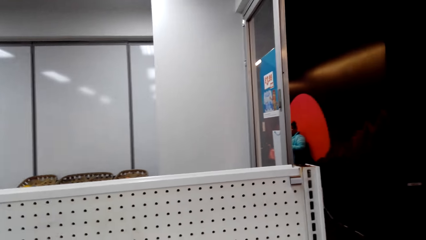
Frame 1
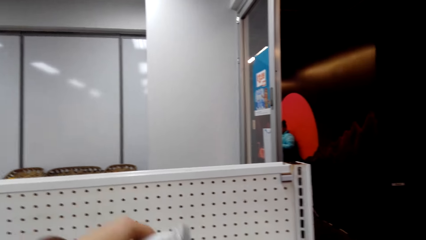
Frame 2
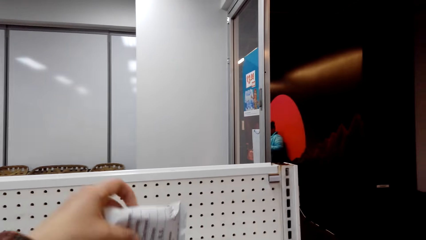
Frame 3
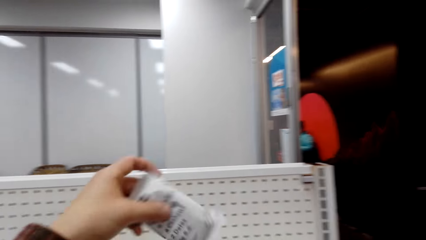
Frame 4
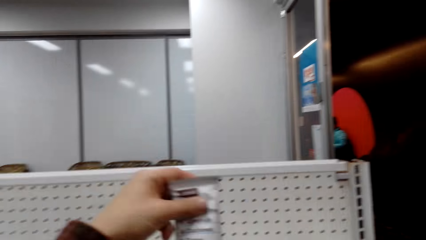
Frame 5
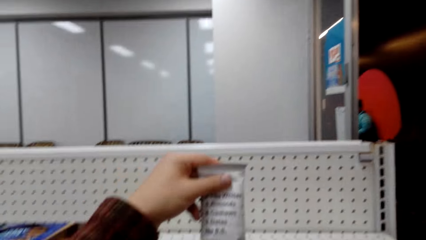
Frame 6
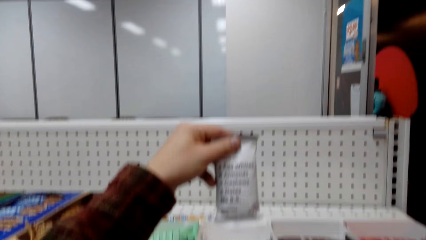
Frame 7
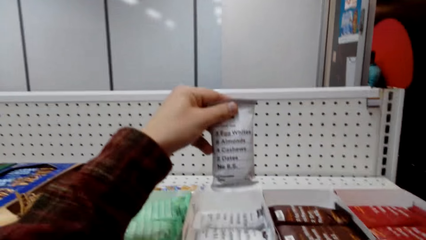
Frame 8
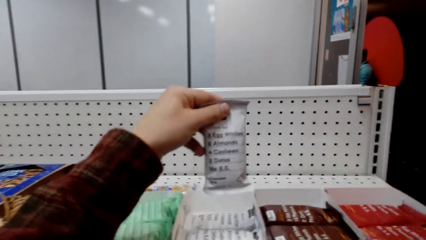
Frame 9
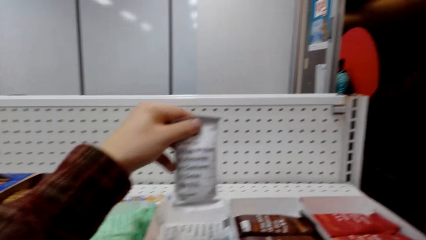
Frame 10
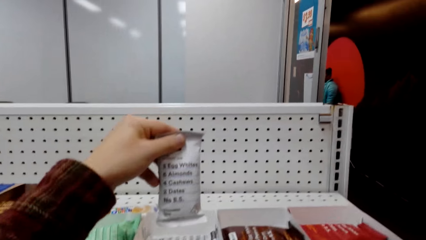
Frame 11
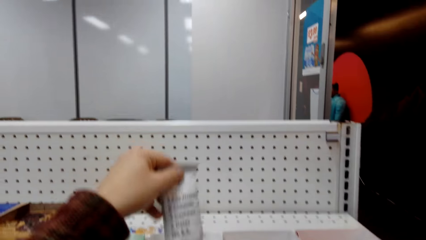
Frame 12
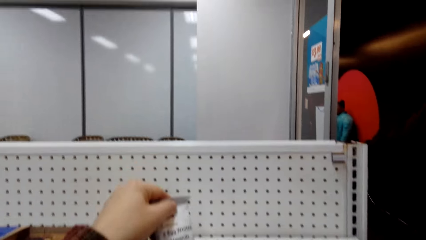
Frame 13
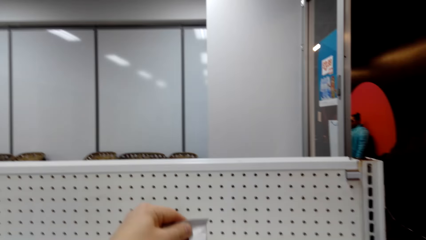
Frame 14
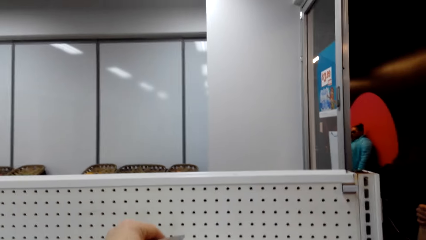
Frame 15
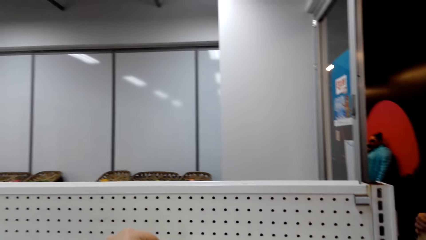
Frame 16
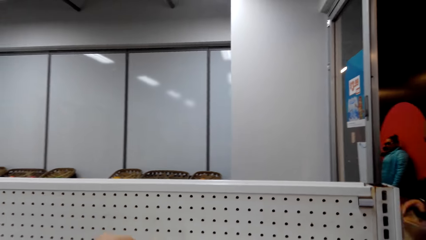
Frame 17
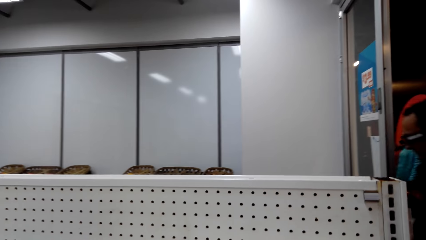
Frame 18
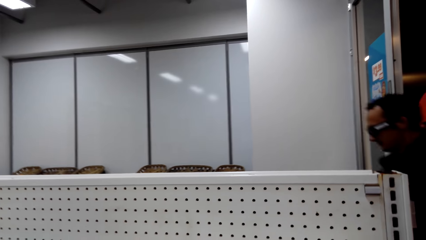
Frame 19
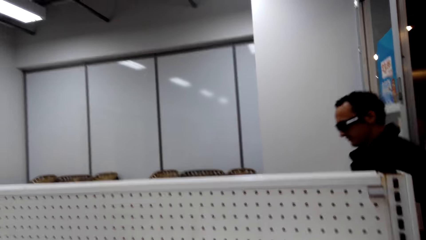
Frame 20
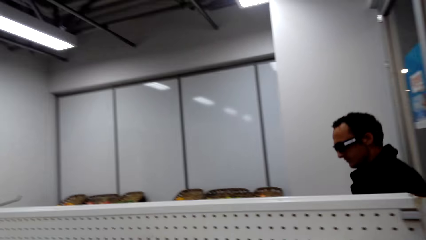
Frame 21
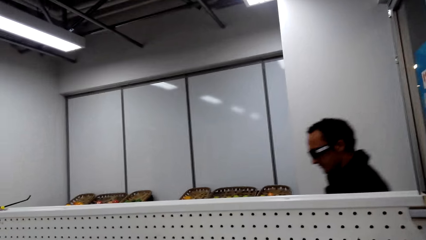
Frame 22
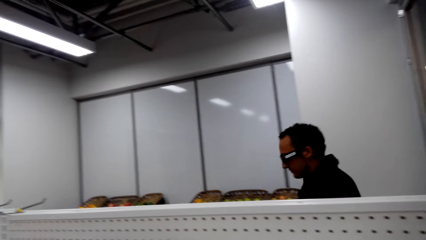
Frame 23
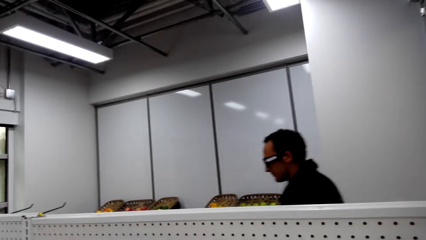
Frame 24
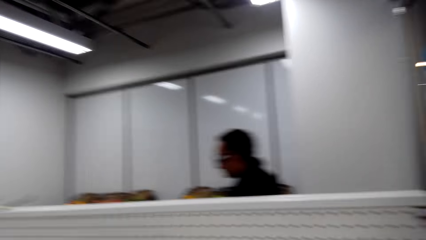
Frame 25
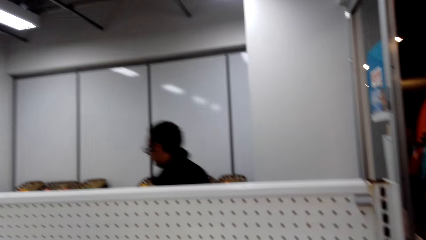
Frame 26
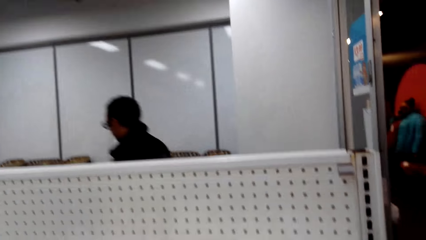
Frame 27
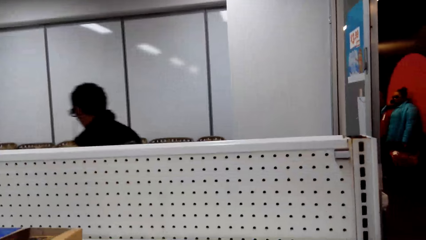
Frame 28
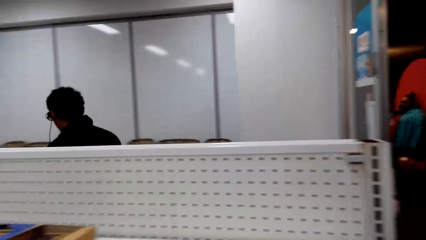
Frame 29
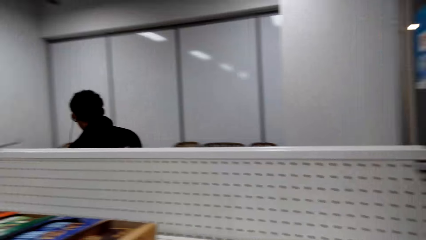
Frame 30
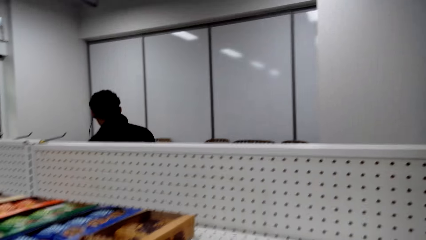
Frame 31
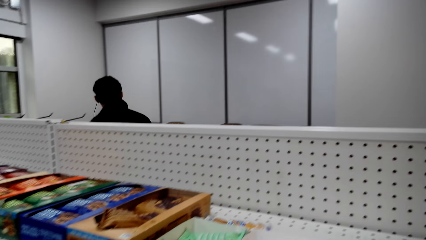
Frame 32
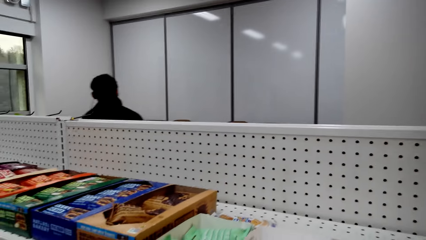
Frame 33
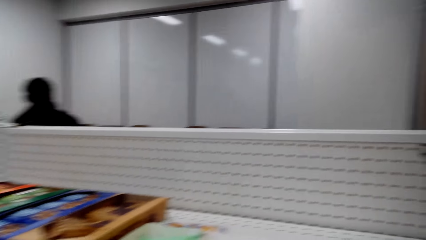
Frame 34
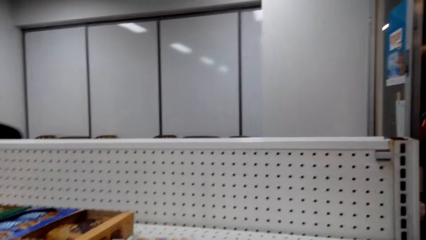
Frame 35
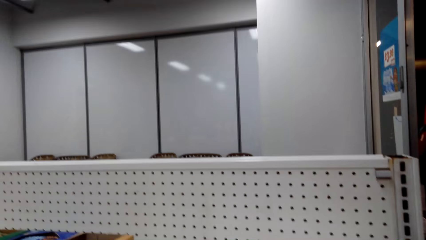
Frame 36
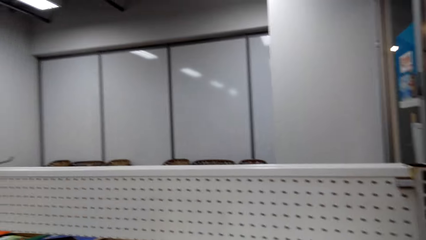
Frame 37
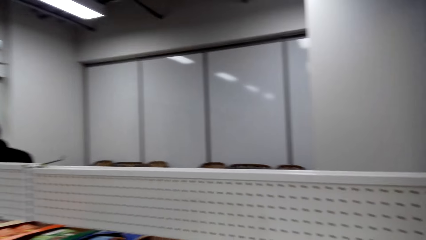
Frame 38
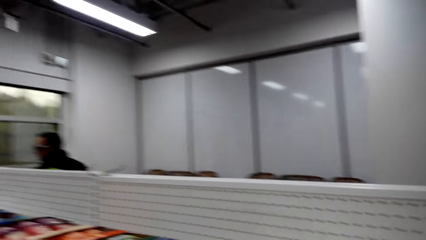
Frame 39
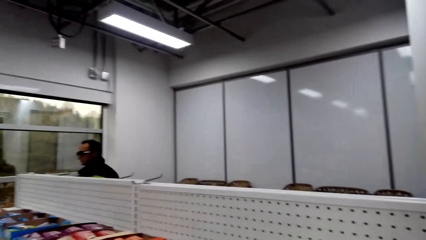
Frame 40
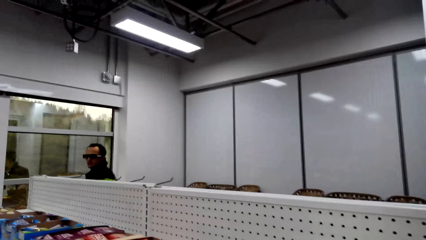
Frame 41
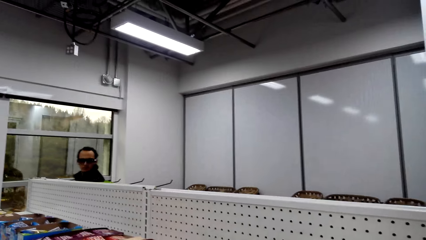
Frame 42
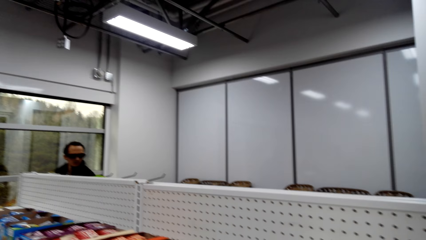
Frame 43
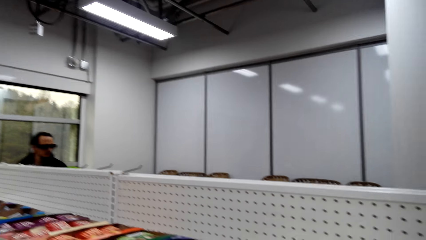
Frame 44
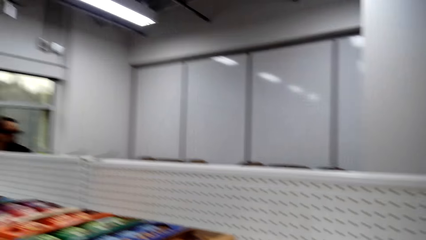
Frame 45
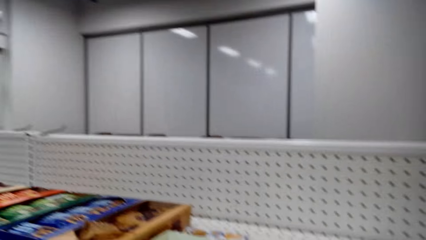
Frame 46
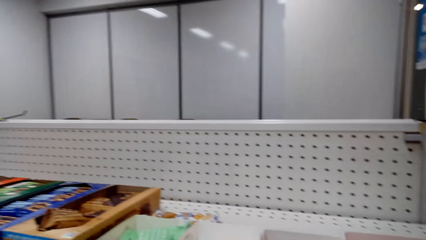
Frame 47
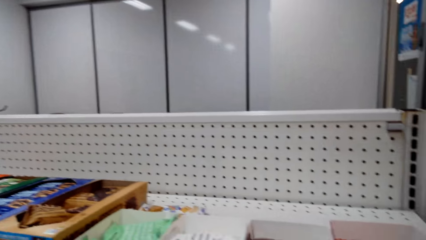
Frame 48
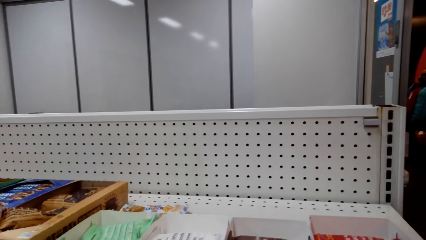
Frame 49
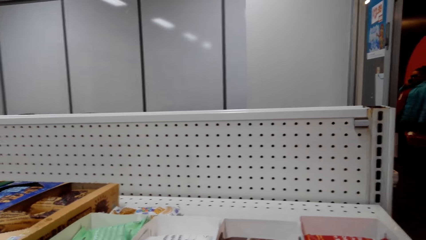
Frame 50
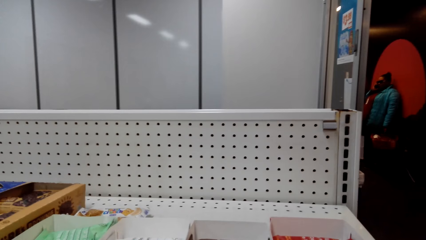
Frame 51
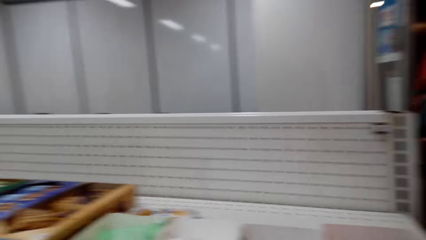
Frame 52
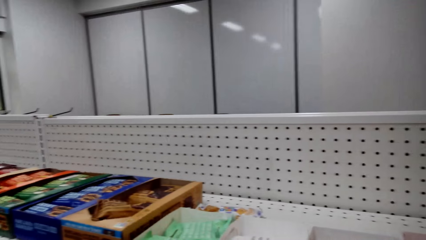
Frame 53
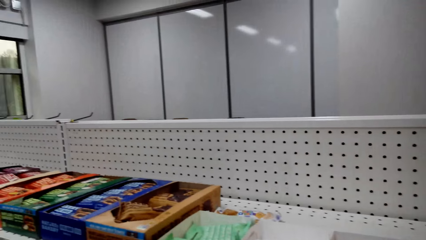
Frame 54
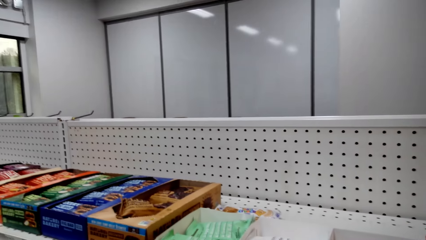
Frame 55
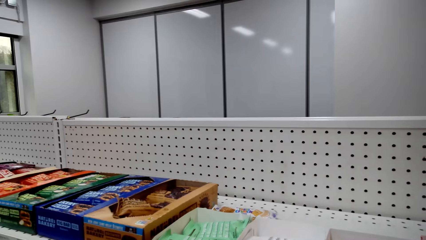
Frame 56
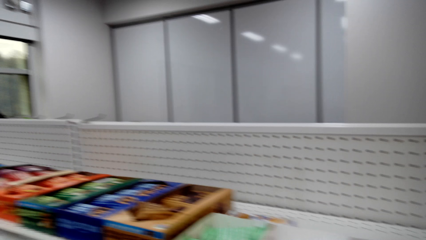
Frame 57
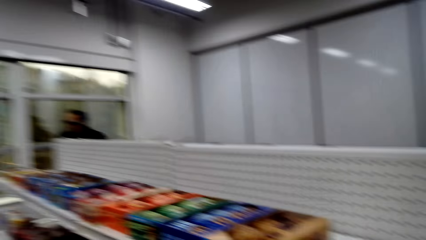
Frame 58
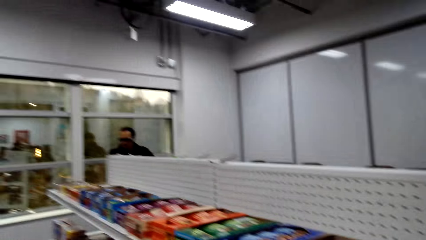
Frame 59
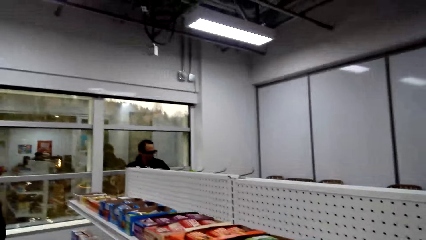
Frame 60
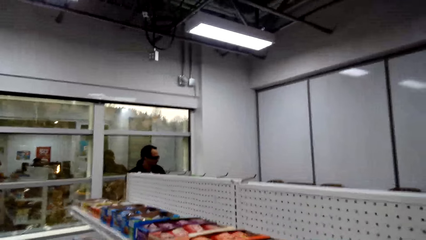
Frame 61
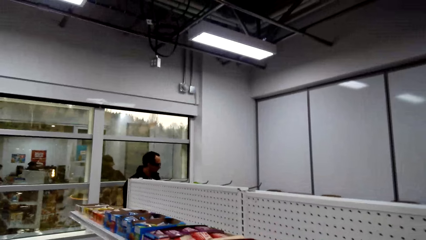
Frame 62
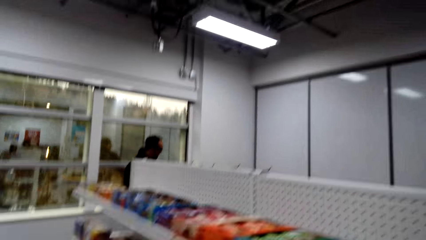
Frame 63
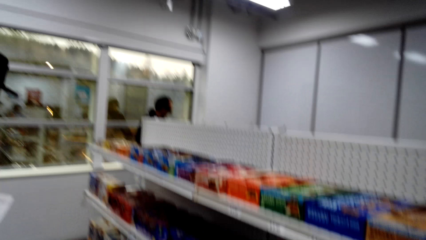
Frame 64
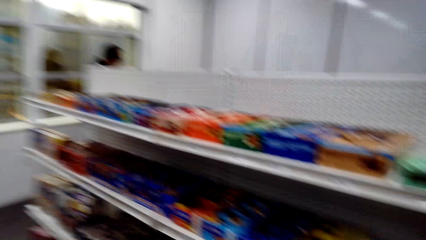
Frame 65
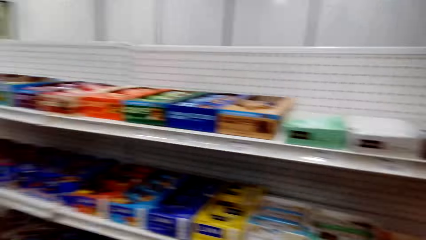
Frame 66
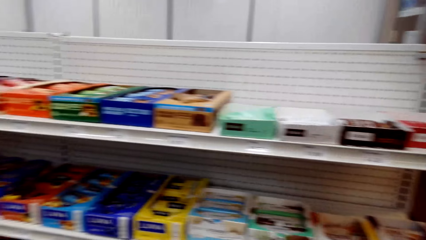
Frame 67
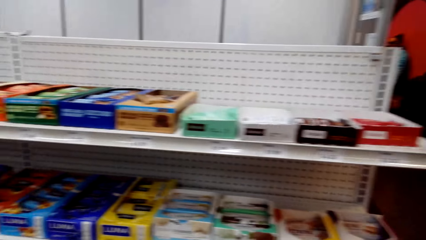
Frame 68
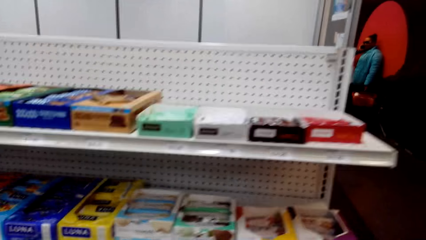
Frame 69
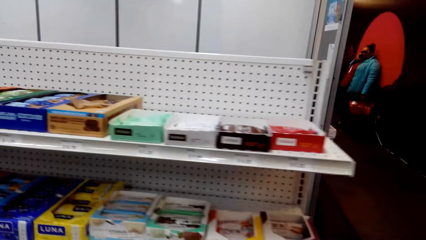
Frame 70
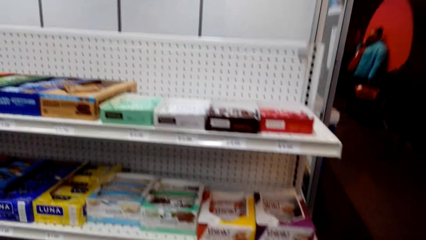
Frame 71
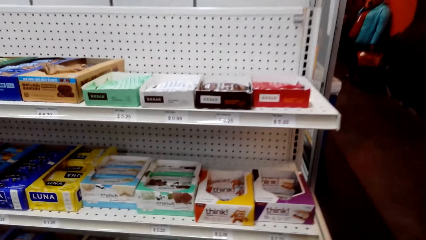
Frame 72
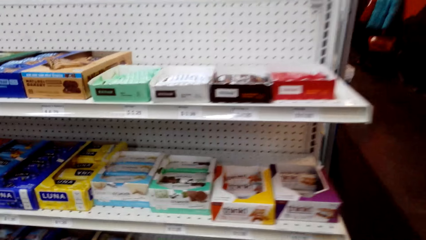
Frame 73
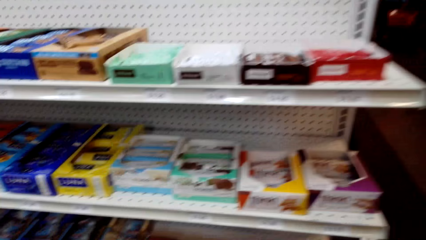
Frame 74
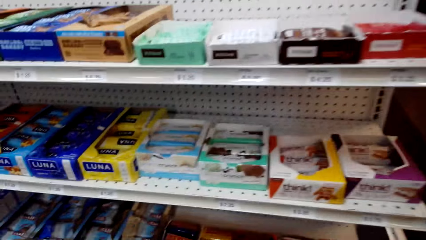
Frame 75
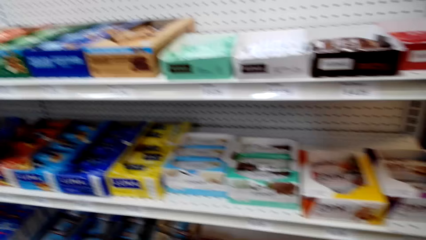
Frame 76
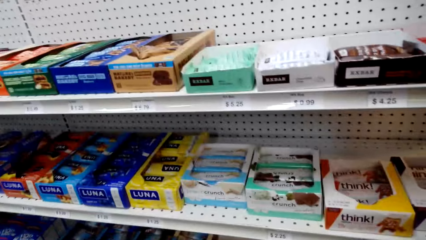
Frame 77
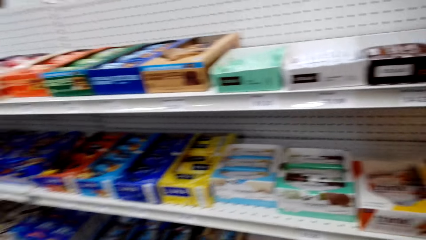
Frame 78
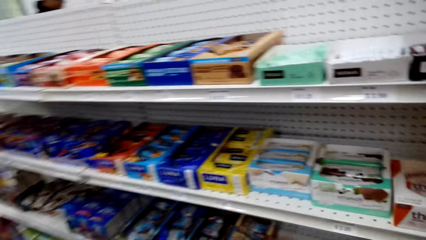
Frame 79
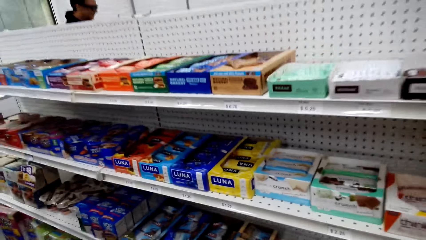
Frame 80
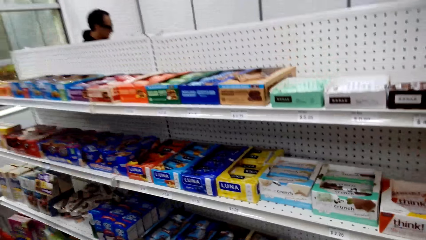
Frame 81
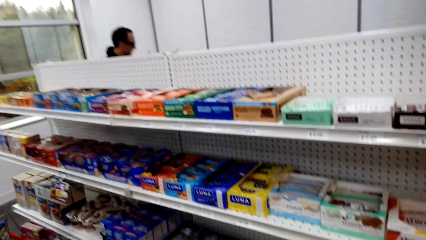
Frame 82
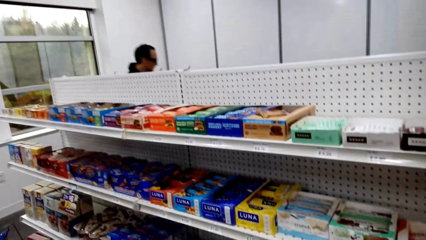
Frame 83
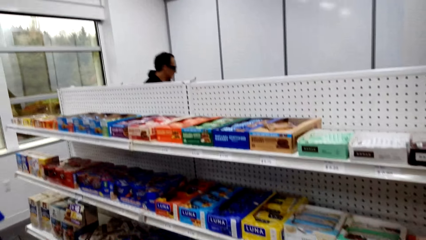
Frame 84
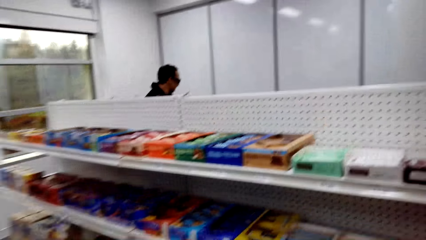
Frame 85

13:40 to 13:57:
The camera wearer takes a candy from the shelf. A person talks. The camera wearer talks. They look around the supermarket. They stare in the shelves.
